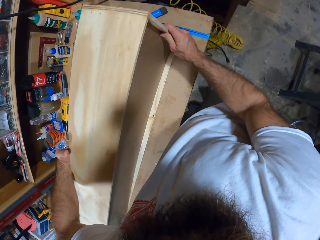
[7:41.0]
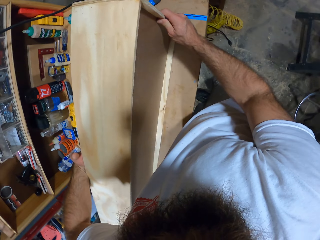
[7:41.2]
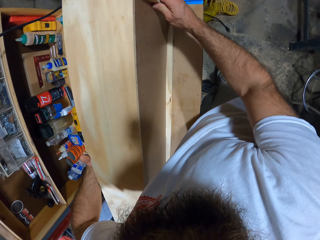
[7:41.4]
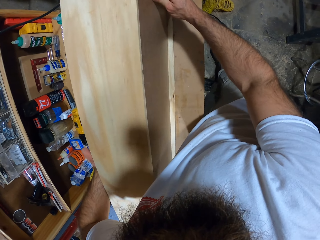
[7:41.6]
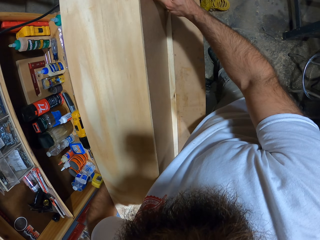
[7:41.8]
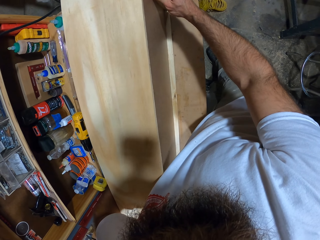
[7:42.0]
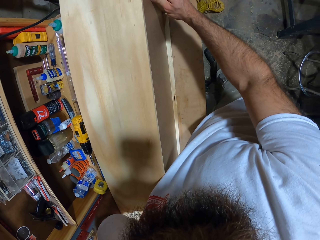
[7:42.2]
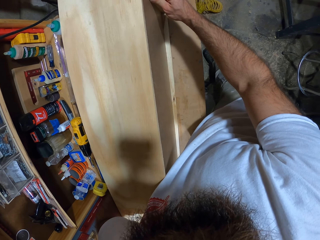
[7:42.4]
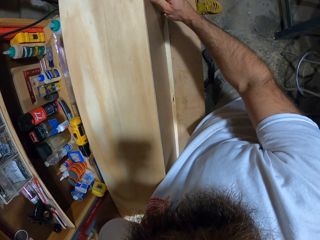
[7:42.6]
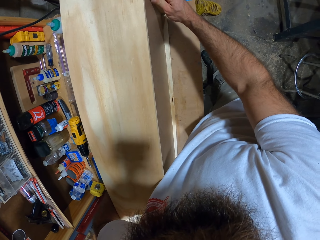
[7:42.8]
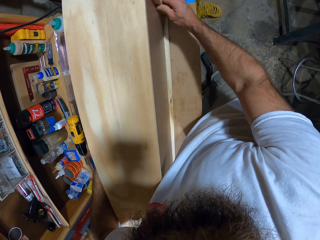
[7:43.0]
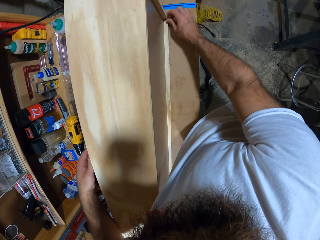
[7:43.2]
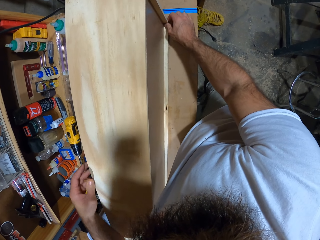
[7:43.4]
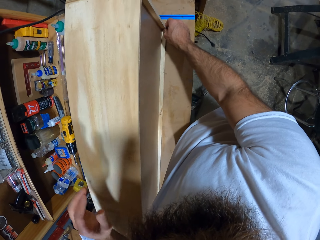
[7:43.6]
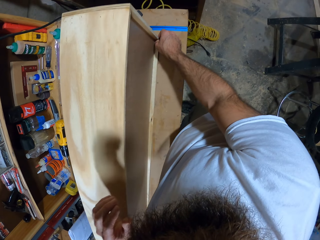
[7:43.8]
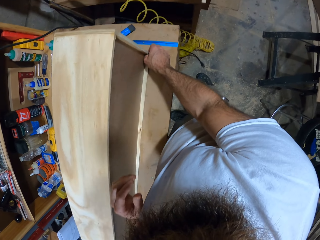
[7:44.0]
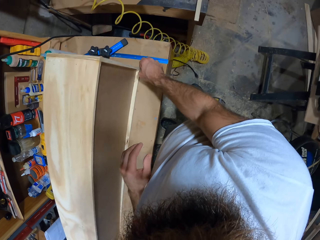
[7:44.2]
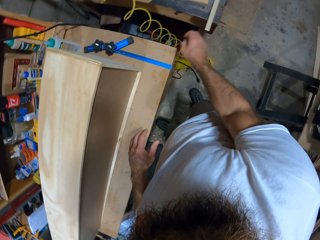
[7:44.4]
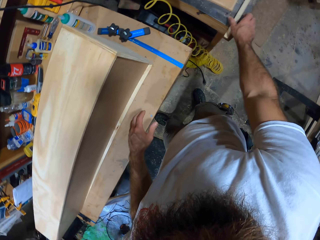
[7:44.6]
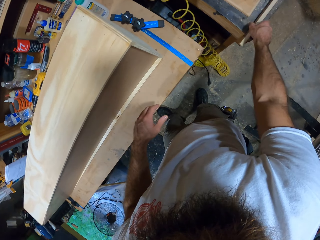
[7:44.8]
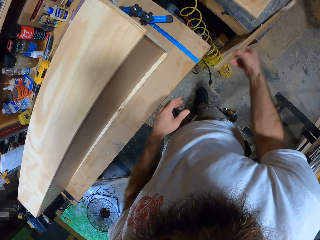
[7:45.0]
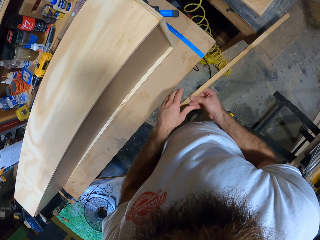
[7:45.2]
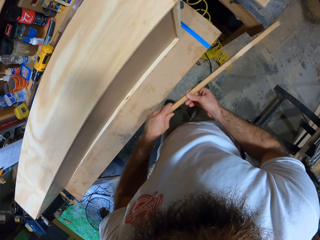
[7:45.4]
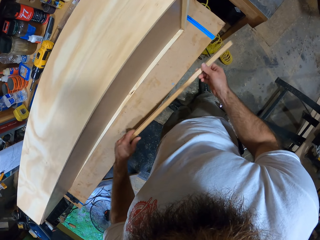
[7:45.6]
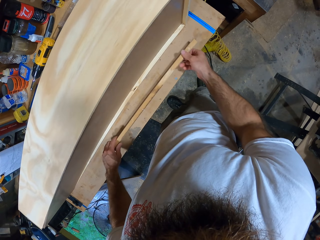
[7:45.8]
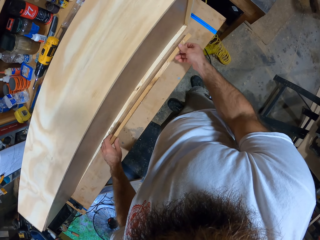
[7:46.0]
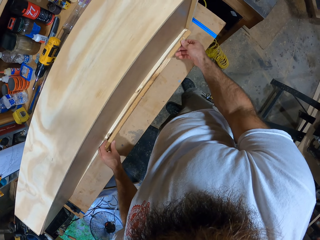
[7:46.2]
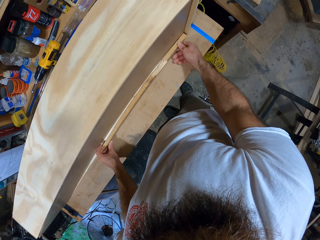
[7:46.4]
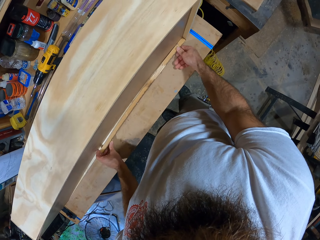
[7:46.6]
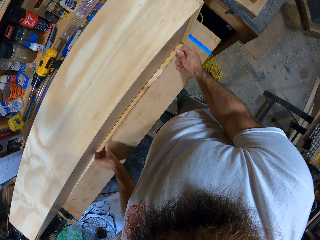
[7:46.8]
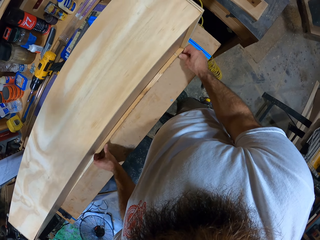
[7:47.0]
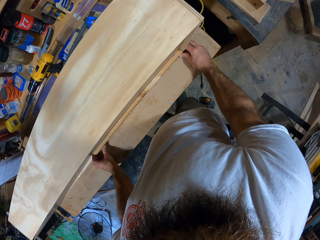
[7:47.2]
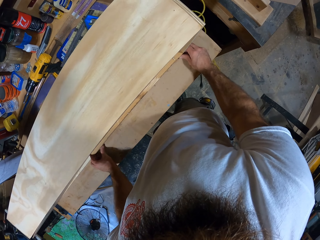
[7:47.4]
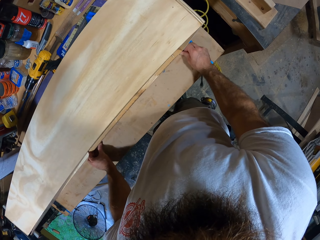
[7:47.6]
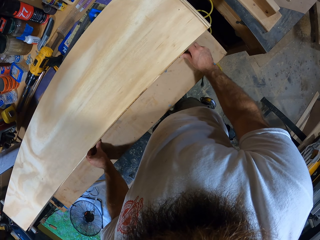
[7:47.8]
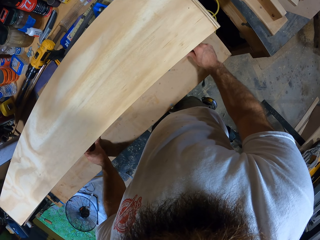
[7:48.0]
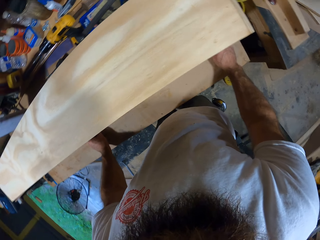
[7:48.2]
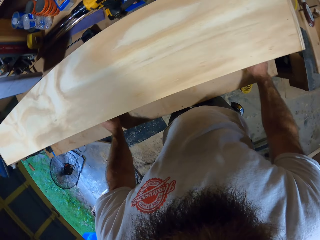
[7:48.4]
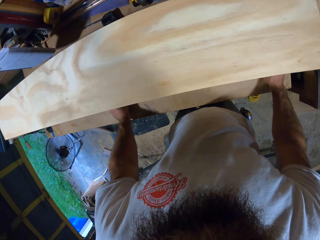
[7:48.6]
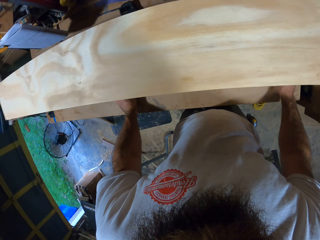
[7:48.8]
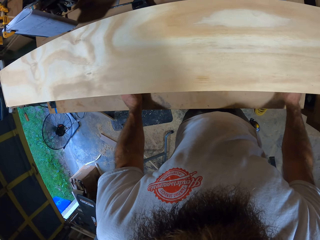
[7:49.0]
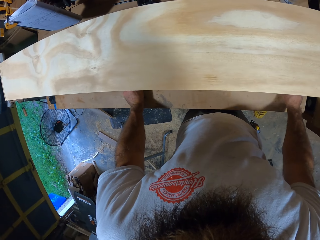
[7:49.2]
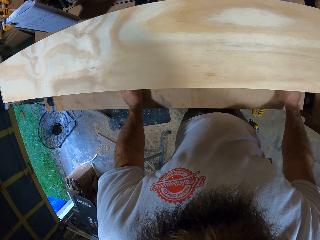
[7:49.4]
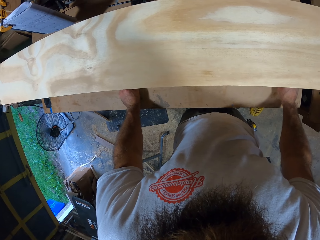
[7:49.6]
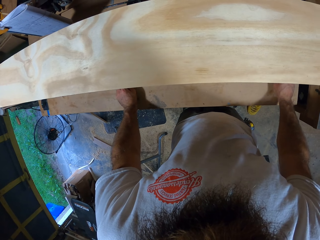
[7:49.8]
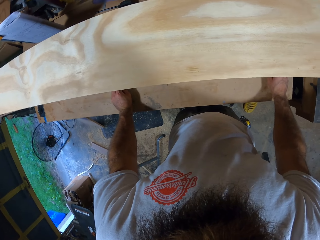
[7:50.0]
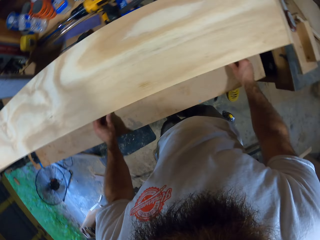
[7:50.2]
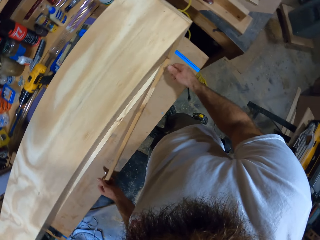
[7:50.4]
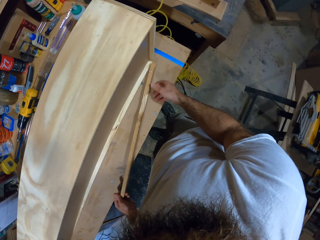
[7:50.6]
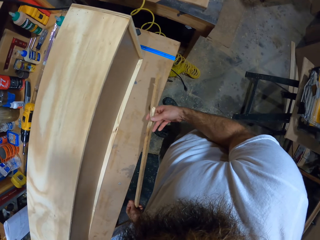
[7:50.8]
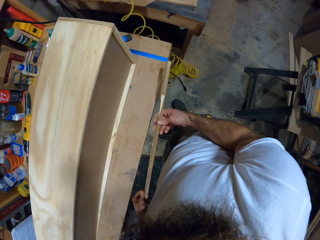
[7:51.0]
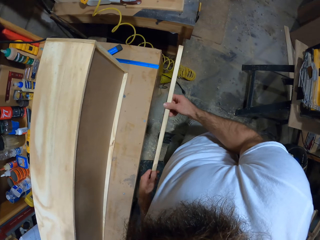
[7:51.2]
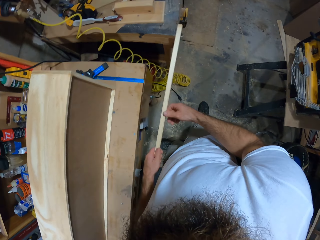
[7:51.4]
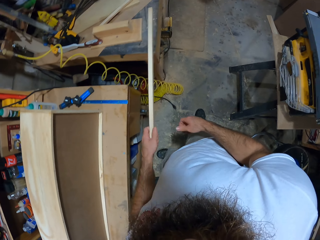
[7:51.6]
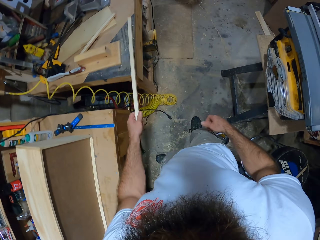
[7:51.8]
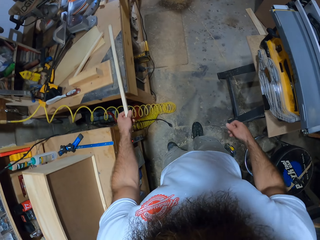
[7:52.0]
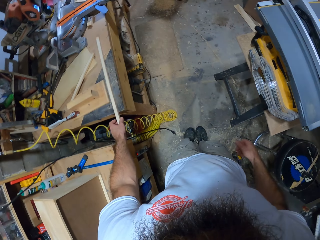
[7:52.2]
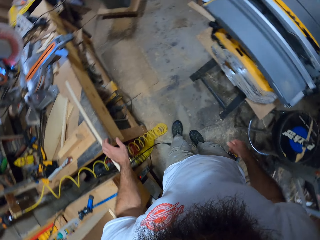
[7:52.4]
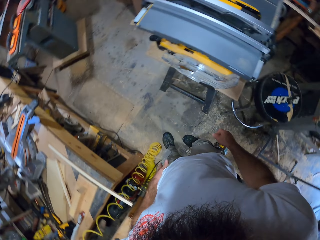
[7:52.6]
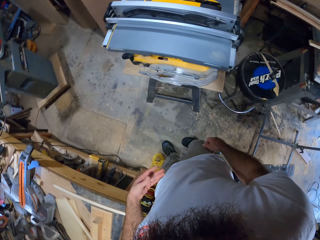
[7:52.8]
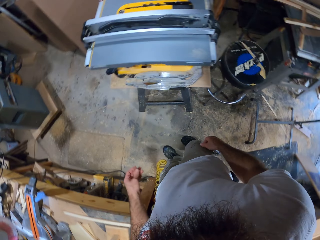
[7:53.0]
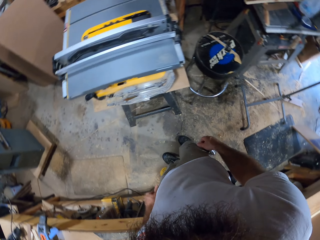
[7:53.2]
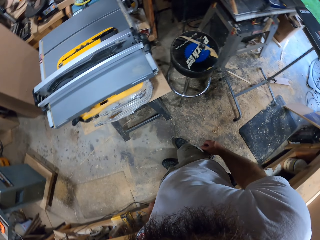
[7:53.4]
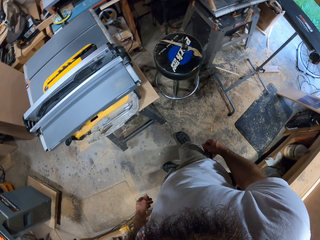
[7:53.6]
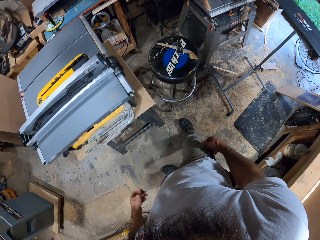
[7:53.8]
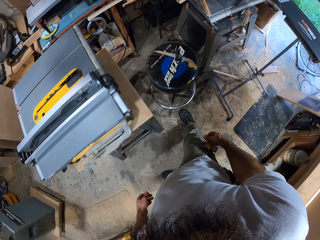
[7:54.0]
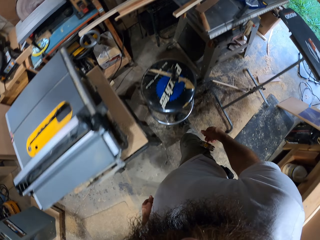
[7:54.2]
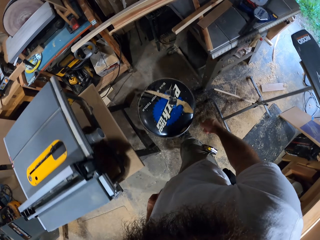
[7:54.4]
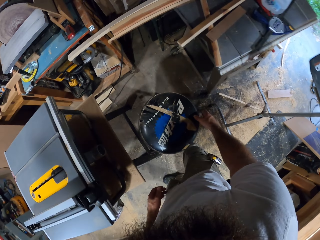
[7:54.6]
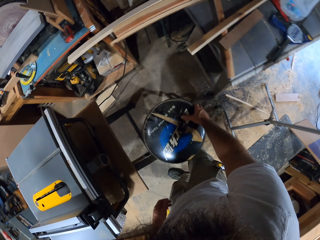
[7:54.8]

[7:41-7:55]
The camera wearer picks up a wood plank on a table with his right hand. He fits the wood plank into the wooden box with both hands. He takes the wood plank out of the wooden box with both hands. He holds the wood plank with his left hand. He places the wooden plank on the table with his left hand.

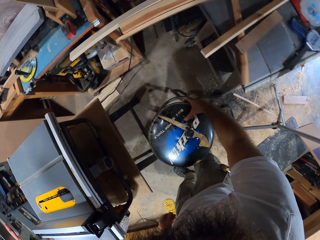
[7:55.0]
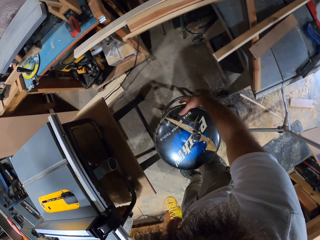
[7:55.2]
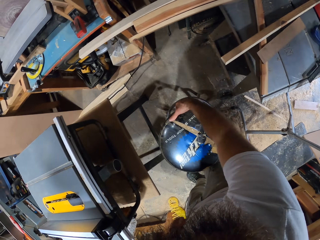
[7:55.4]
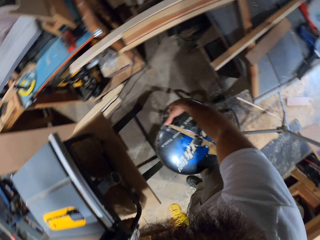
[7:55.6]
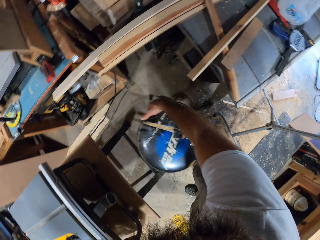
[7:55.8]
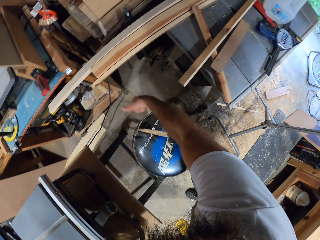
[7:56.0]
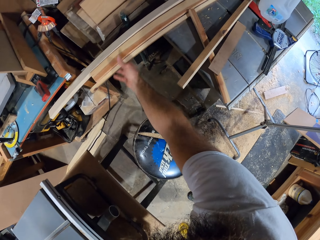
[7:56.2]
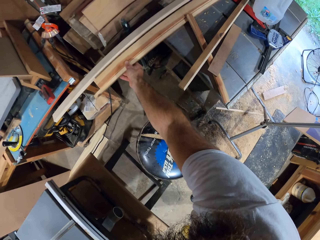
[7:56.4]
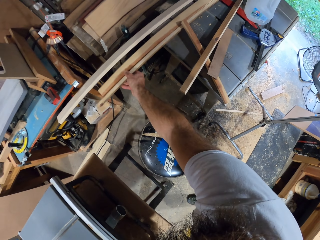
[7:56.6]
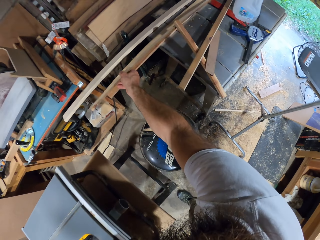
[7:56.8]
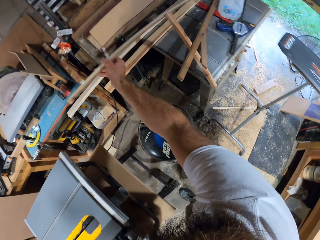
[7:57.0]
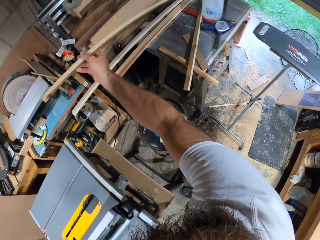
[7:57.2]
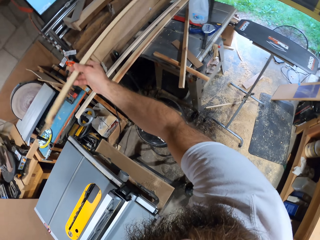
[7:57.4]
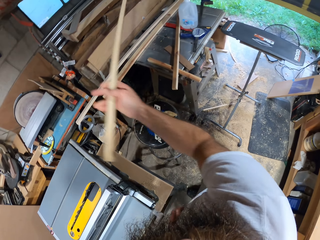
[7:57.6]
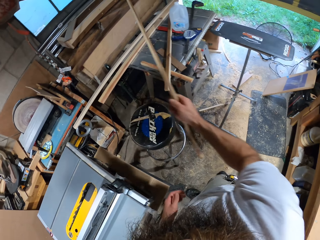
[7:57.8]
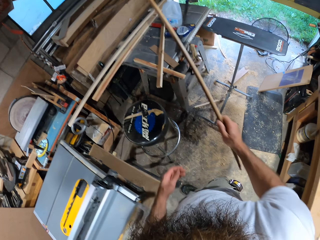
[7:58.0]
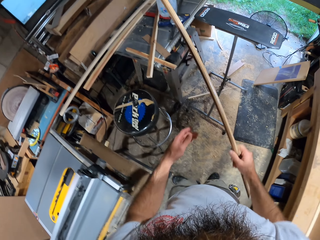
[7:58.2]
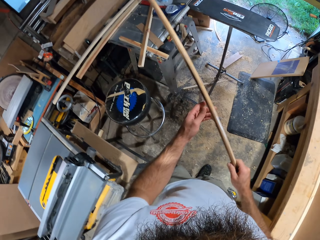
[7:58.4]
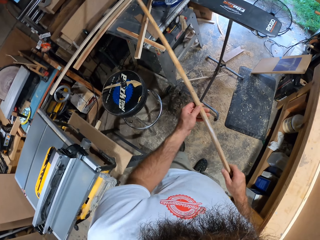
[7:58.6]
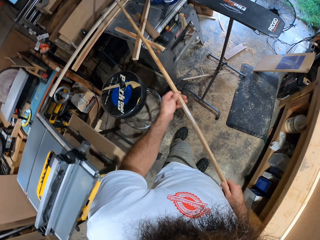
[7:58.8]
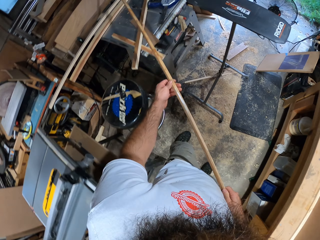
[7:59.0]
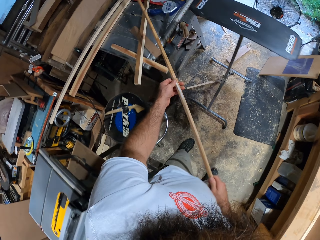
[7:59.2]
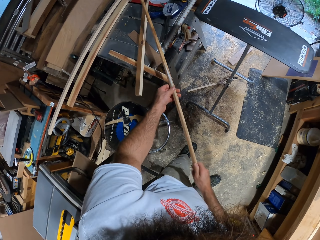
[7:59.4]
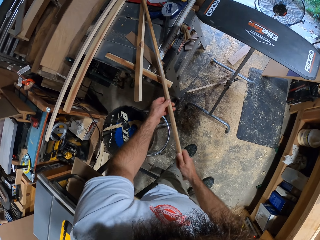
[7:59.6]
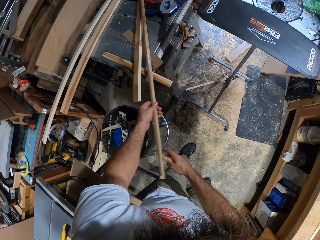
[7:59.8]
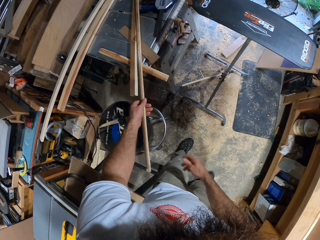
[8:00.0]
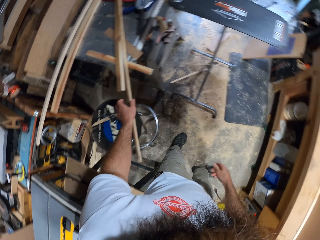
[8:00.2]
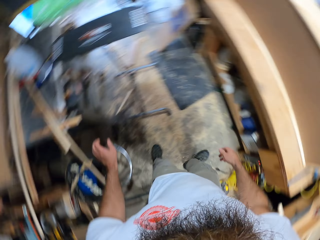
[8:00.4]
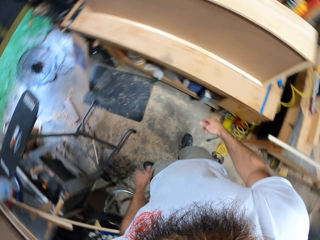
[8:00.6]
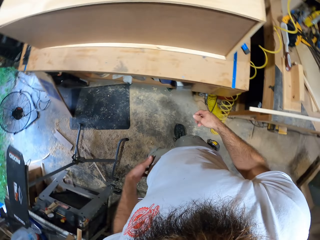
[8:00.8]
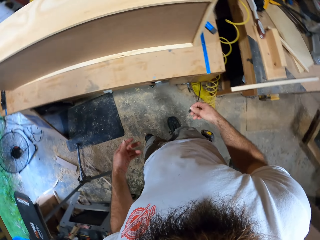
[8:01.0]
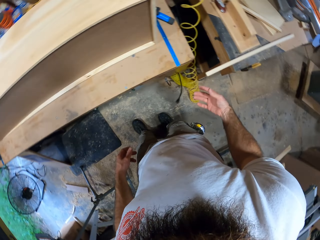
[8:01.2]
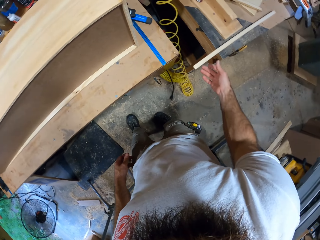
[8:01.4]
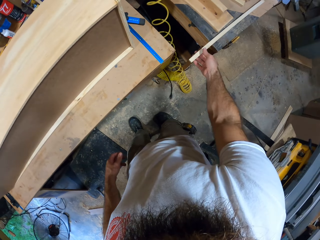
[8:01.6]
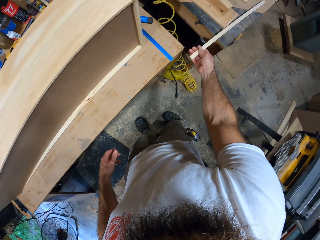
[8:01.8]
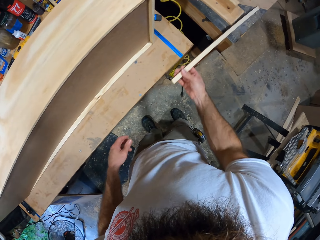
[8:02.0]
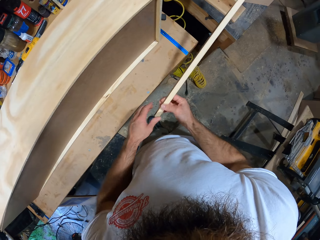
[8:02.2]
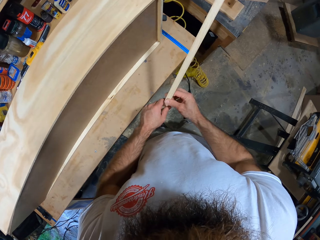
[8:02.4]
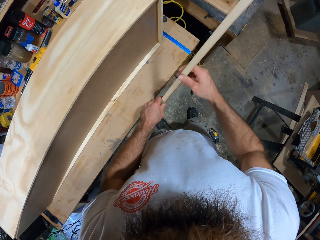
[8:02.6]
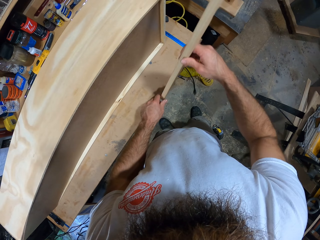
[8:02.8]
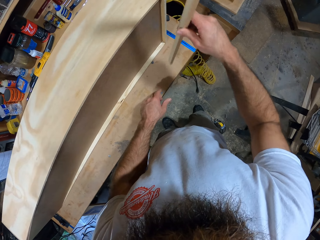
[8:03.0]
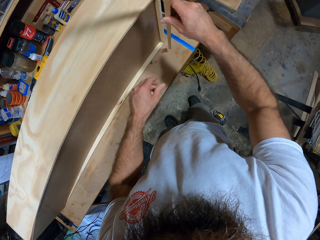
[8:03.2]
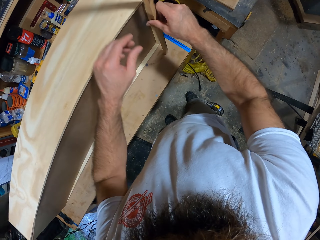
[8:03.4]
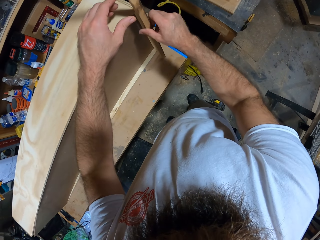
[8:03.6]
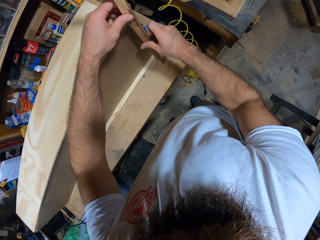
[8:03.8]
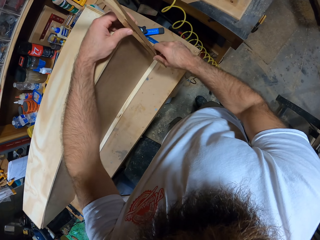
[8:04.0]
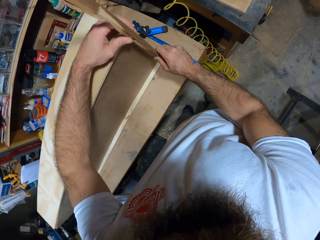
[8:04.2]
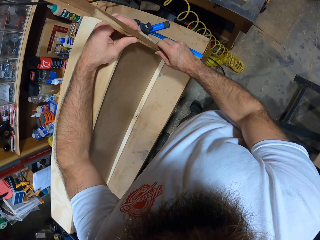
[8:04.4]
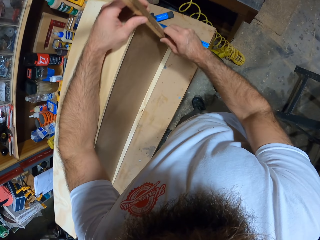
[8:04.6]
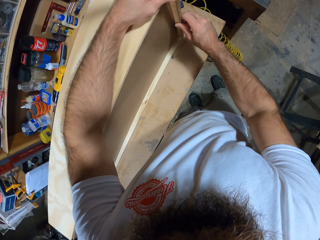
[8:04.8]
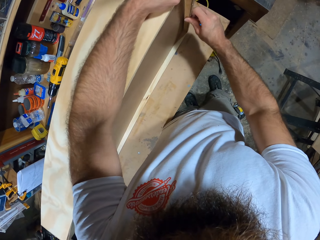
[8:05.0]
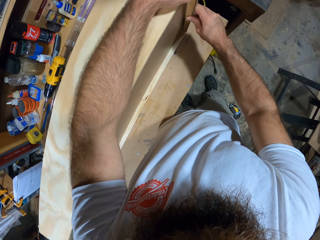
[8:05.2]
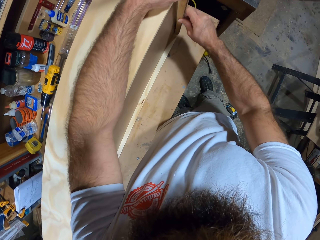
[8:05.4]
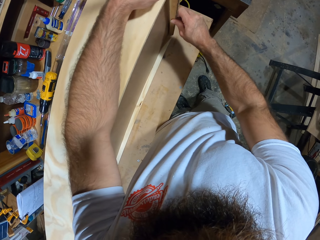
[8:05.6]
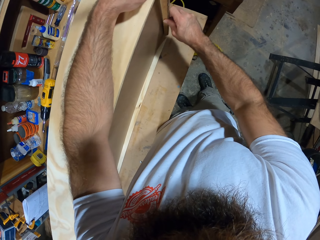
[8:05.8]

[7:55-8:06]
The camera wearer moves the stool on the ground with his right hand. He picks up a wood plank from a pile of wood planks on a table with his right hand. He holds the wood plank with both hands. He places the wood plank on the table with both hands. He picks up a wood plank on the table with his right hand. He holds the wood plank with both hands. He stands the wooden plank near the wooden box on the table with both hands.
